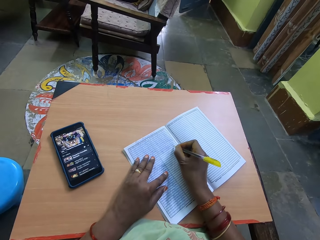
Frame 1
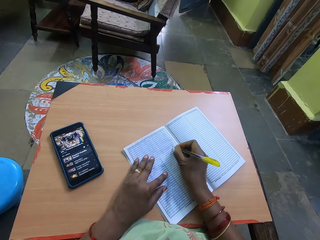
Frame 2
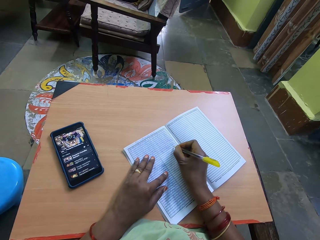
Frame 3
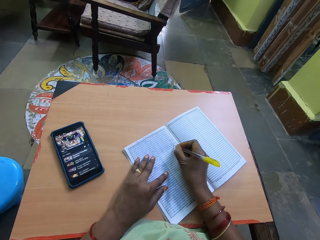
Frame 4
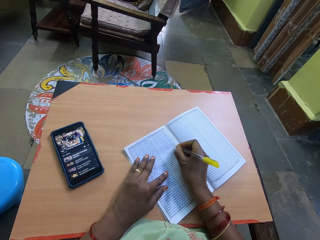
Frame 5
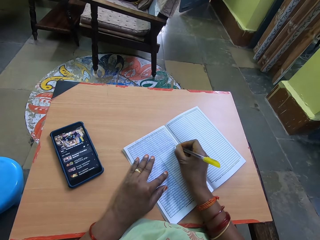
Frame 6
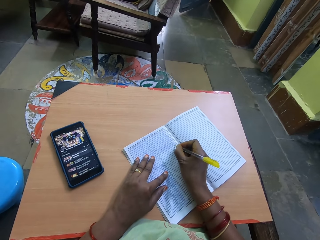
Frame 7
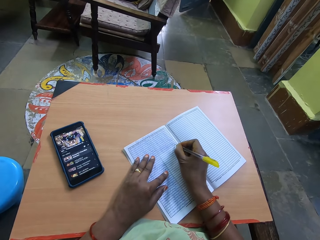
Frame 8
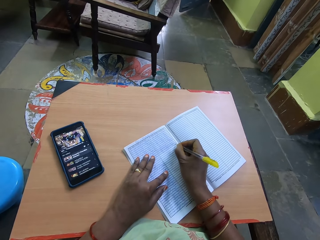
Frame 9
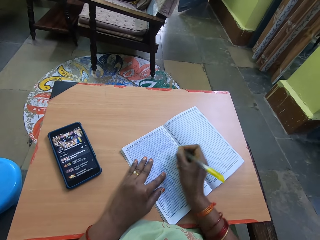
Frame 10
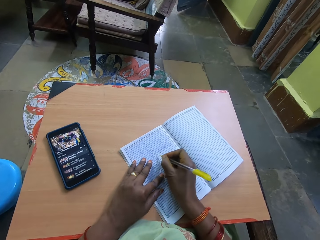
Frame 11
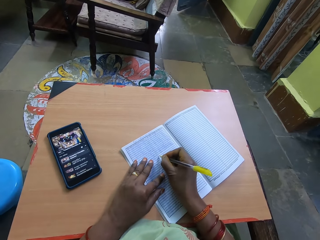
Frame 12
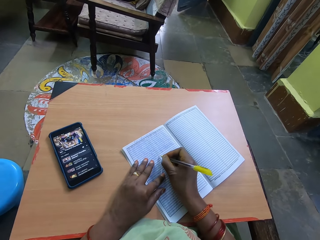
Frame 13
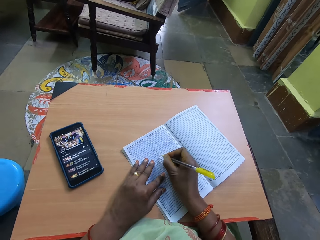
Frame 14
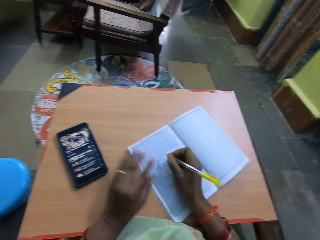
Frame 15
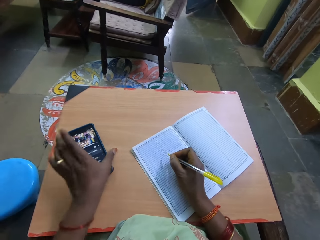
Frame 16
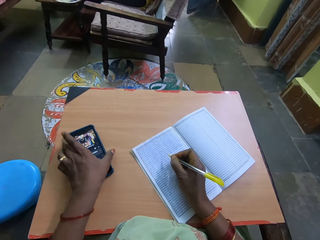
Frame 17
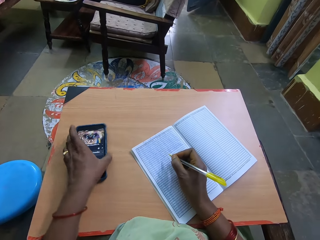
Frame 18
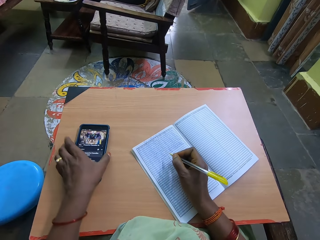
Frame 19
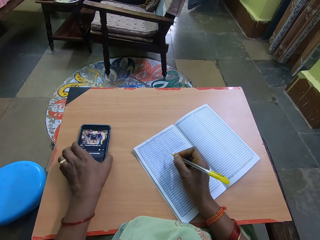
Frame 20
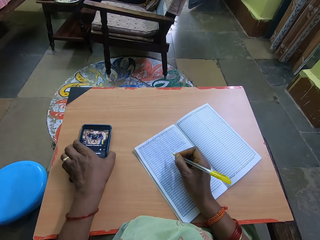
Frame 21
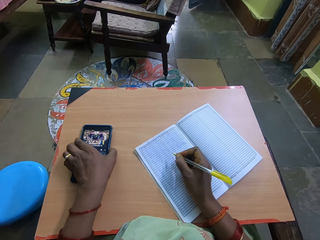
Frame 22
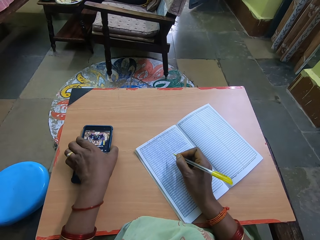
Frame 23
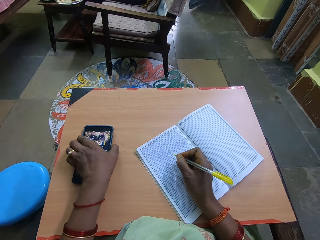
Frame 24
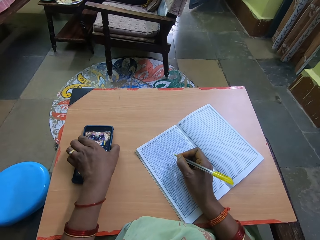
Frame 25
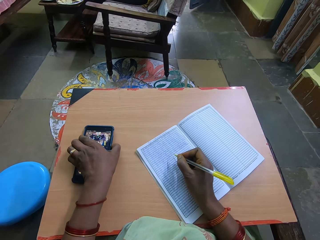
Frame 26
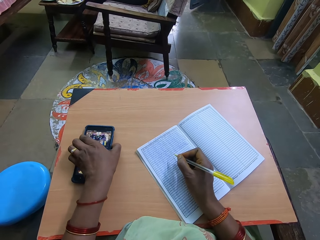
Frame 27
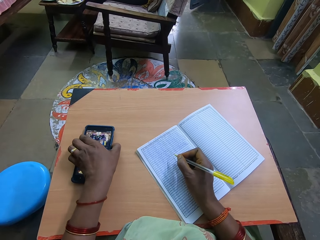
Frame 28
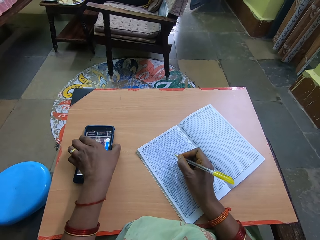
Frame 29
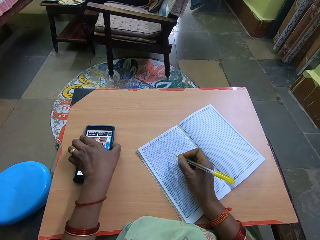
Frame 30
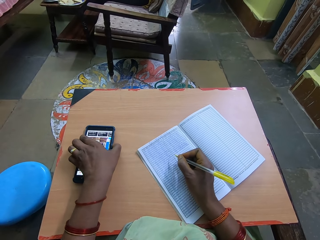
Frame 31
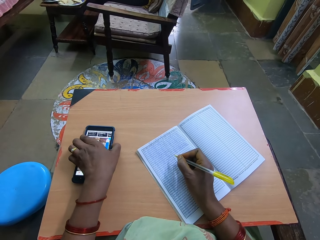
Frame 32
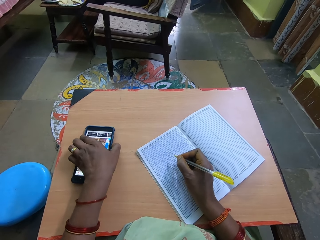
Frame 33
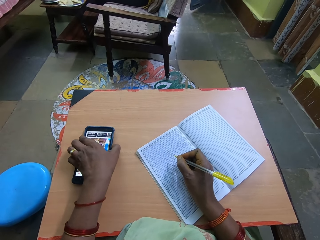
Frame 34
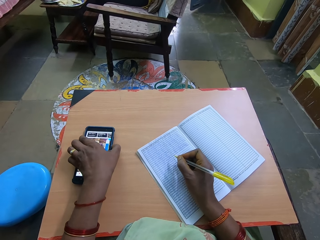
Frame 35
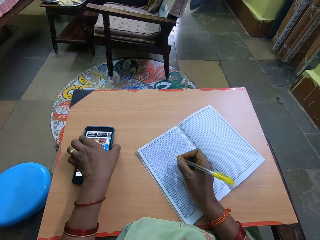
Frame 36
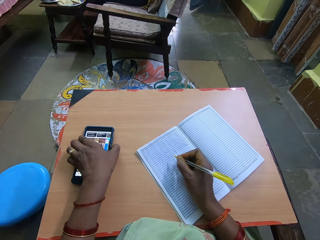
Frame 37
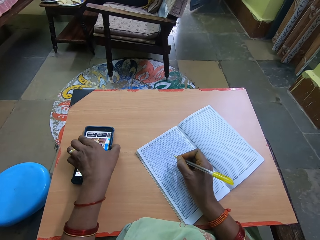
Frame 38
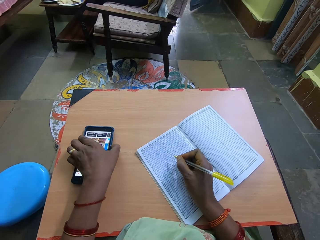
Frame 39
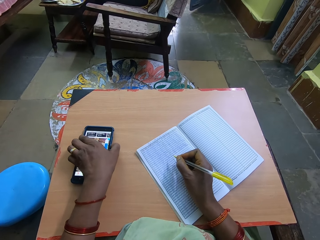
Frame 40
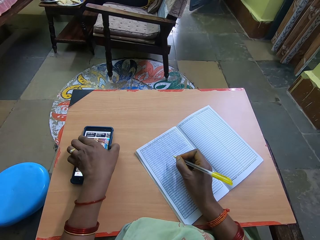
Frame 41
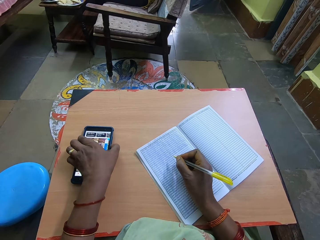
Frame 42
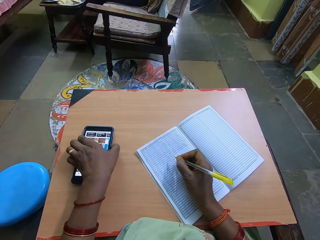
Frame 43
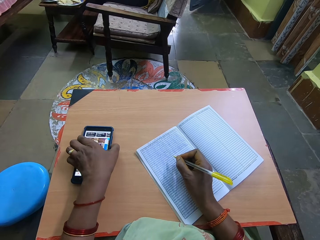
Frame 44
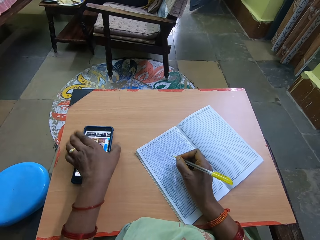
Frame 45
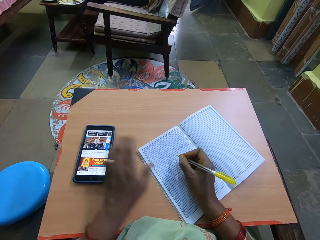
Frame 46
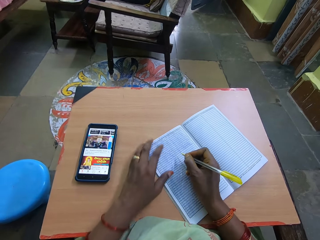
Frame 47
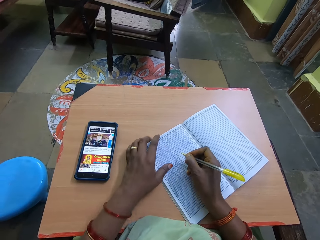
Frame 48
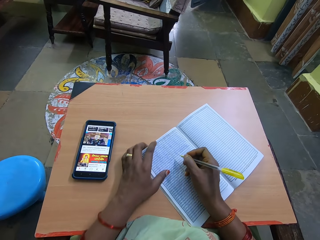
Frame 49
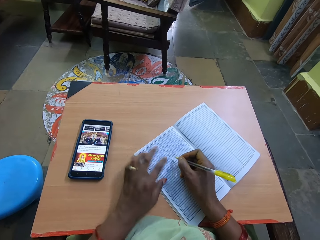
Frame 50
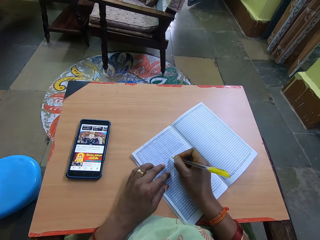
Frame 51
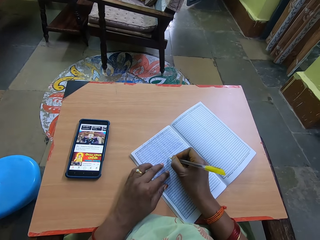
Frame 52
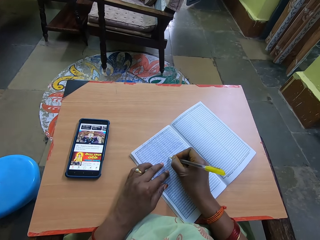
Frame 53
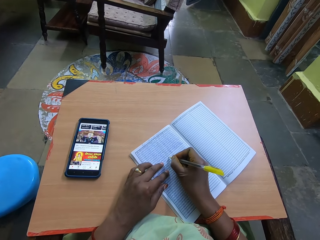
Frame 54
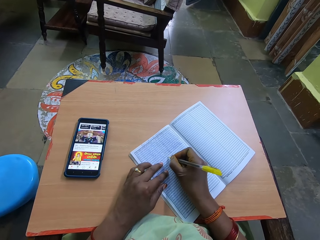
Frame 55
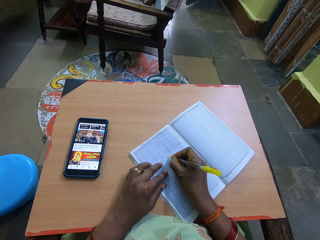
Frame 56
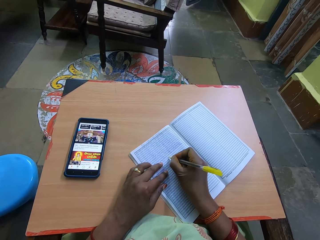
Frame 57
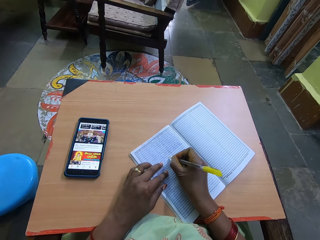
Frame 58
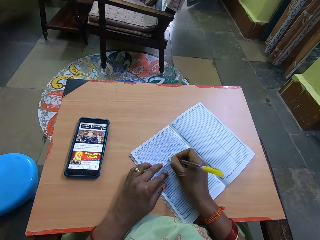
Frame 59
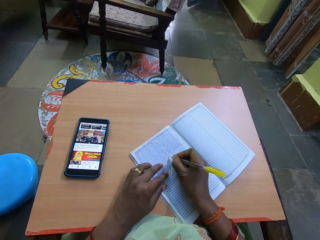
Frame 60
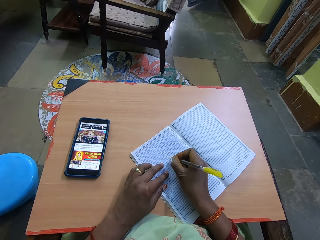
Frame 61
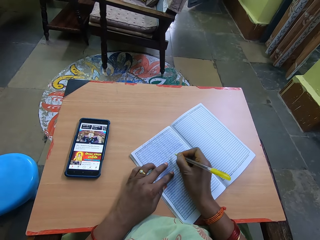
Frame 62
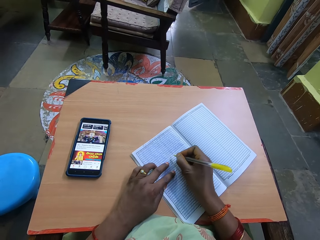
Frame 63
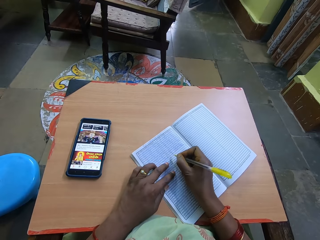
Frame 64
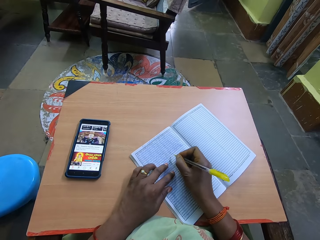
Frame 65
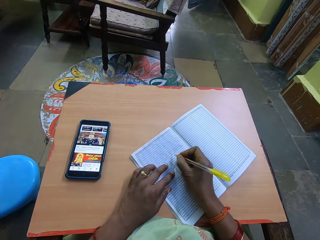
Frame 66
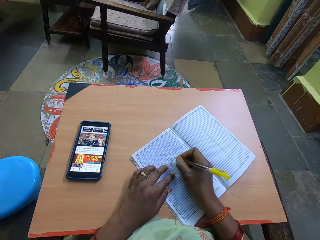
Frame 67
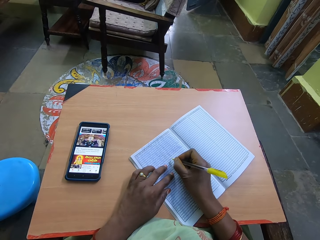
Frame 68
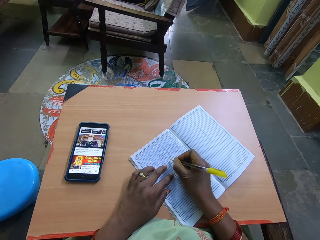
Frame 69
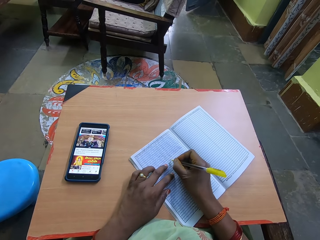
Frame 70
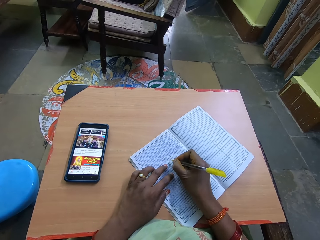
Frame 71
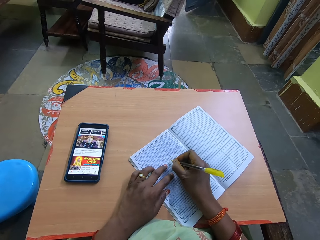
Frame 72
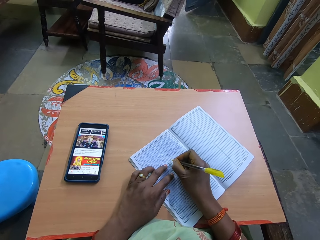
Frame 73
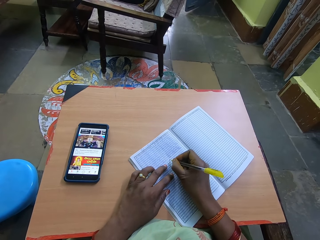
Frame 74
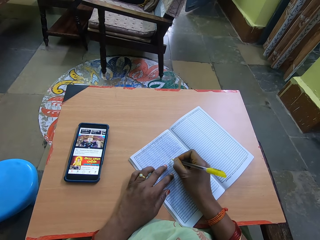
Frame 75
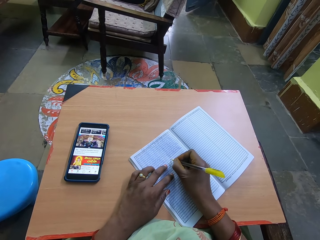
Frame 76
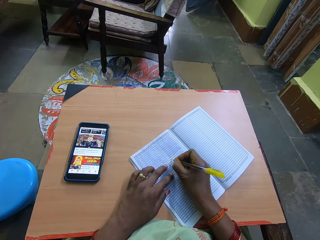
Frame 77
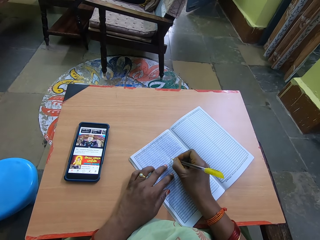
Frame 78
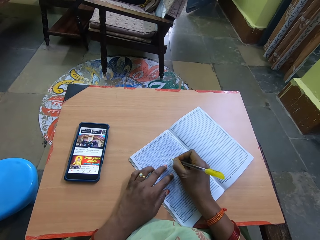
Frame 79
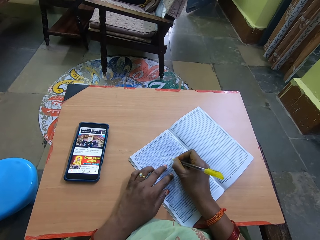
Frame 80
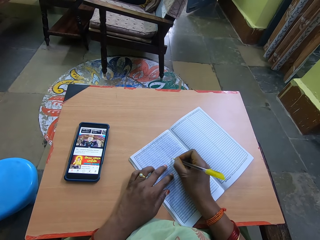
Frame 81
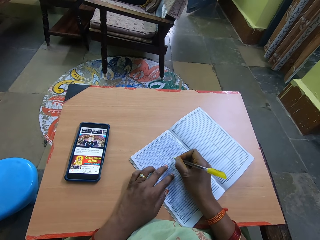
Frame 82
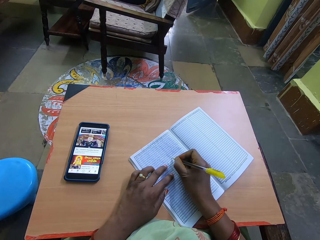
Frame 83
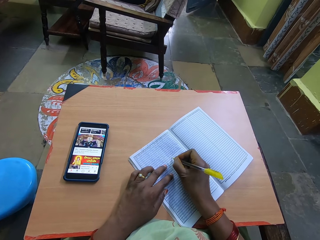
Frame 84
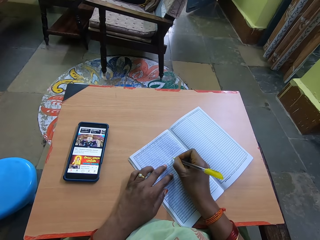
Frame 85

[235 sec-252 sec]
The camera wearer pushes the volume button on the phone with his left hand. He touches the phone. He moves the book. He writes on the book with the pen.

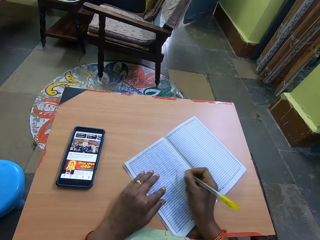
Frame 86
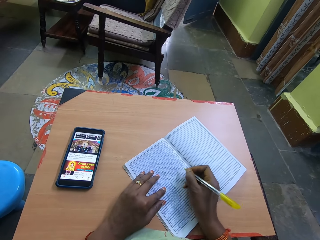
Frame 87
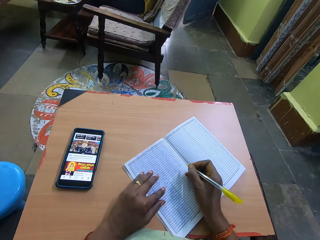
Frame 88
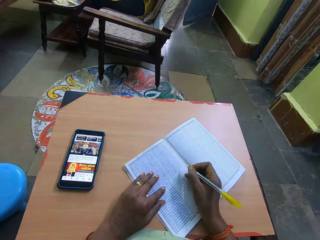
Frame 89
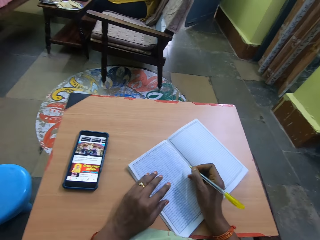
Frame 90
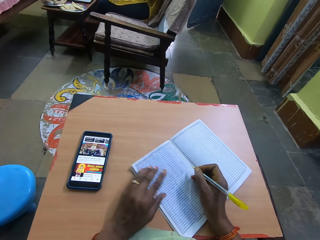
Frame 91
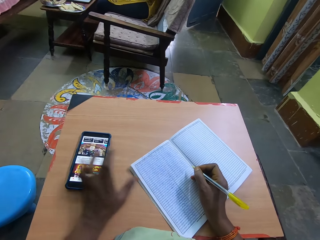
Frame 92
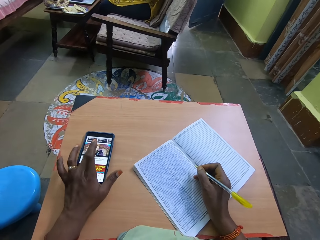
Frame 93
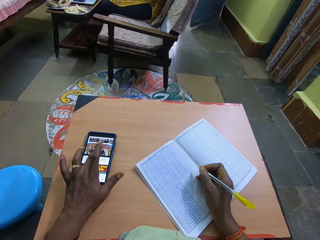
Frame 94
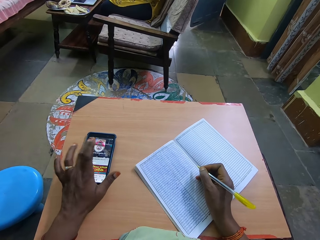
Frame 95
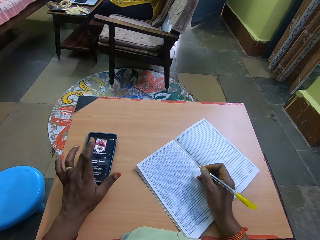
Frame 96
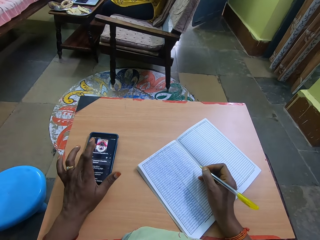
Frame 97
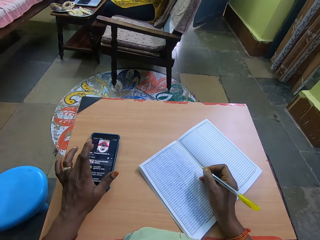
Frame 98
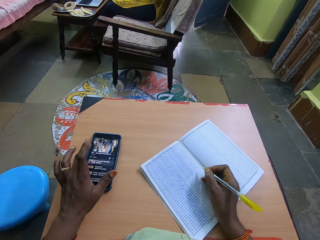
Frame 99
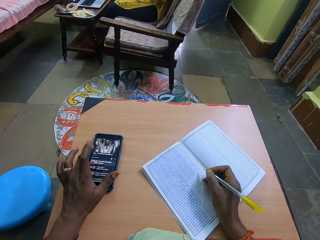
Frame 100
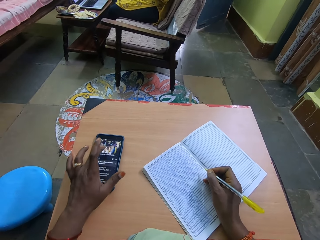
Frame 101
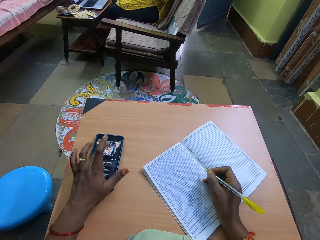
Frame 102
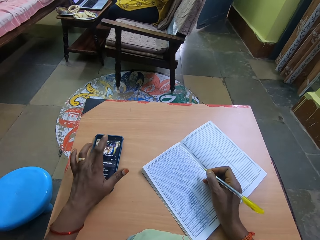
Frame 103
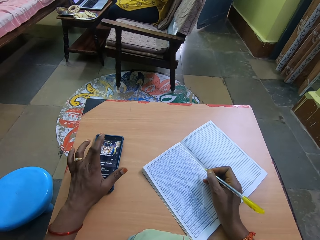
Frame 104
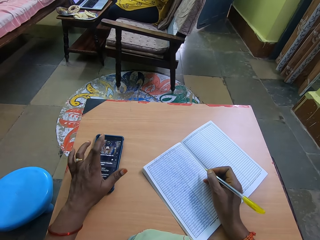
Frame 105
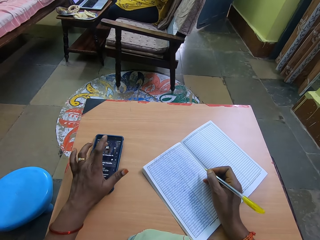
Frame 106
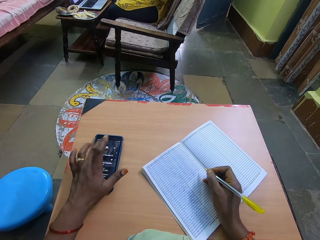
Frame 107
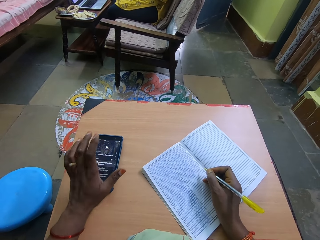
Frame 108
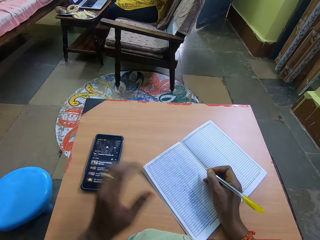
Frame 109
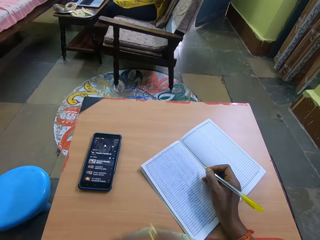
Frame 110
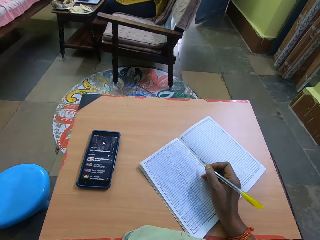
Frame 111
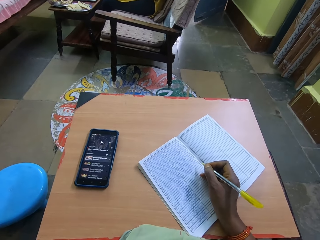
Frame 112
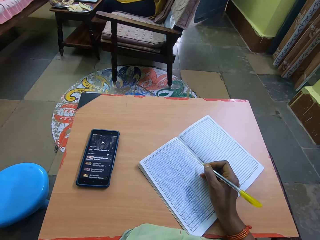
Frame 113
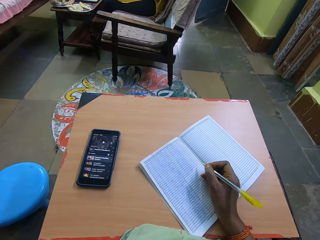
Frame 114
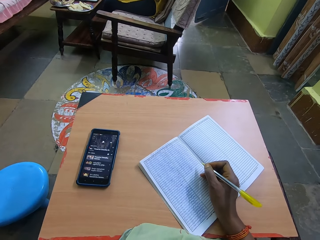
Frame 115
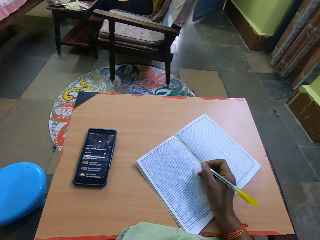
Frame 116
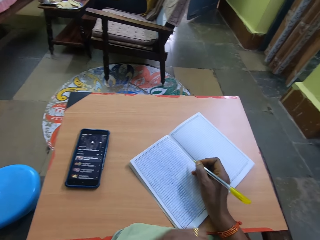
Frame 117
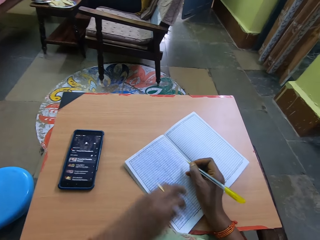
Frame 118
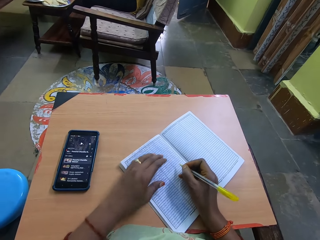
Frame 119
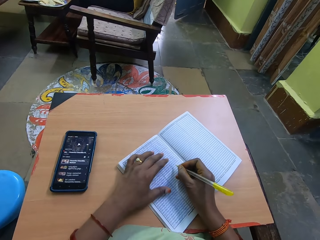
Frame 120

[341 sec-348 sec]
The camera wearer operates a phone on the table with her left hand. She presses the phone.
